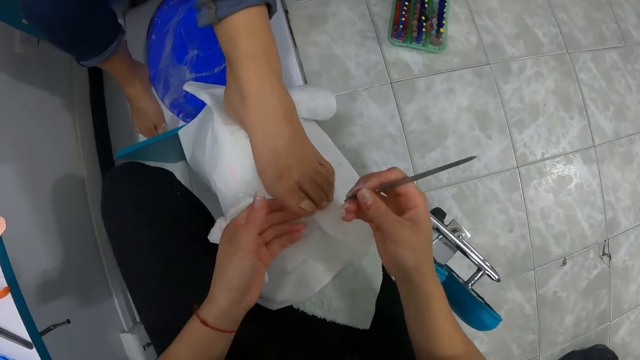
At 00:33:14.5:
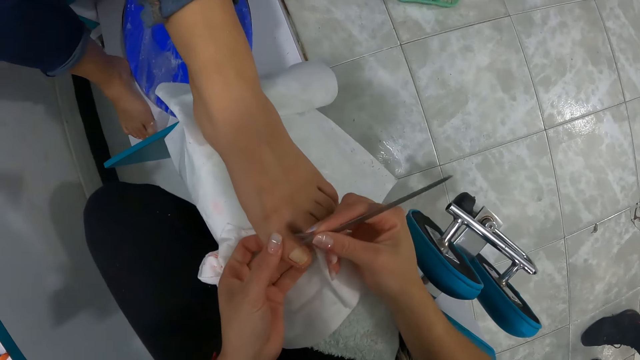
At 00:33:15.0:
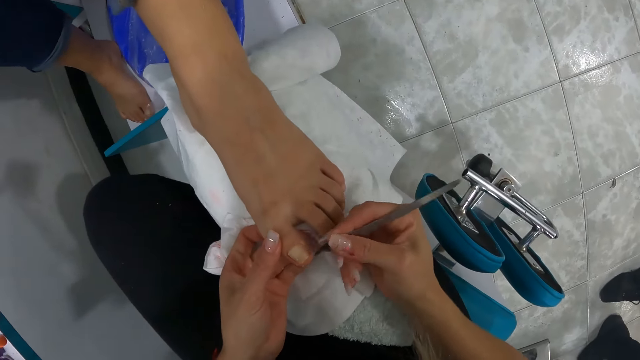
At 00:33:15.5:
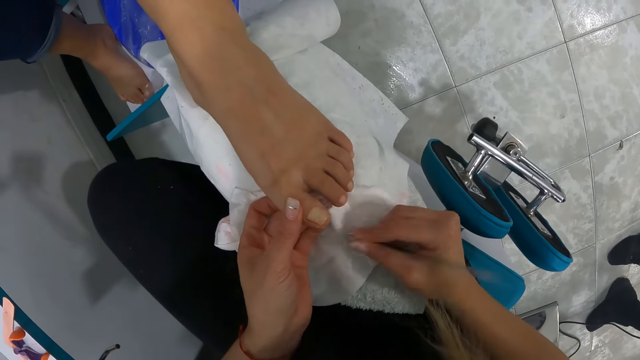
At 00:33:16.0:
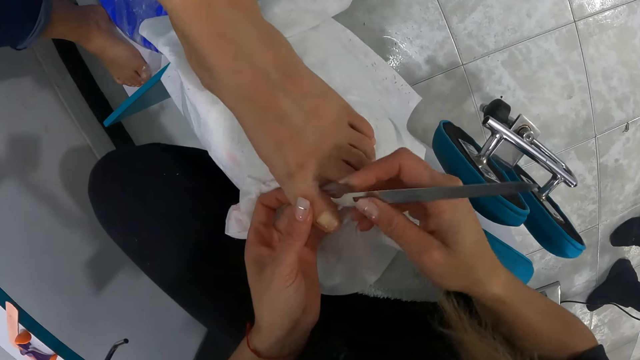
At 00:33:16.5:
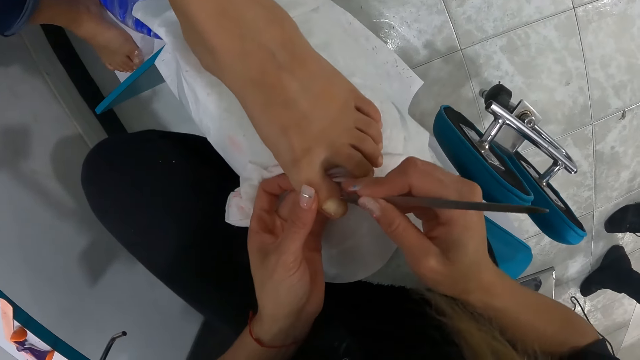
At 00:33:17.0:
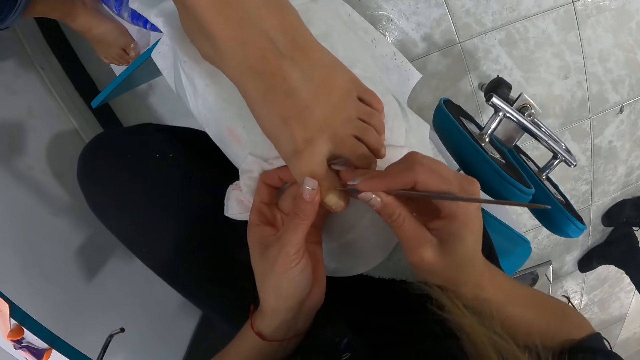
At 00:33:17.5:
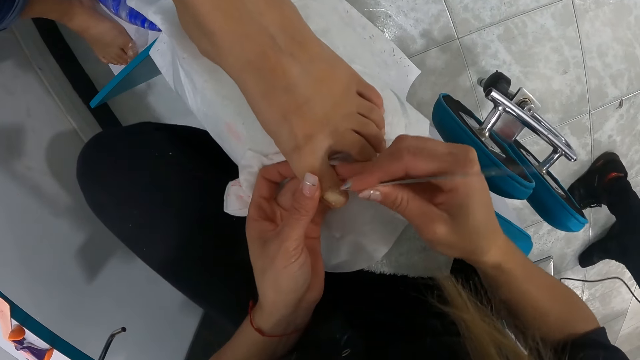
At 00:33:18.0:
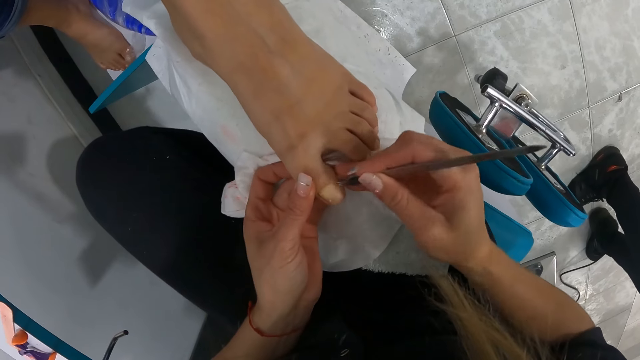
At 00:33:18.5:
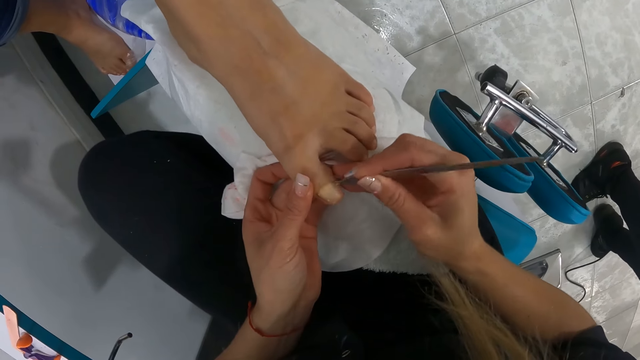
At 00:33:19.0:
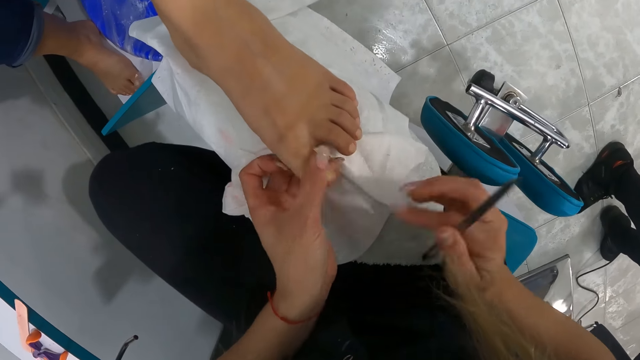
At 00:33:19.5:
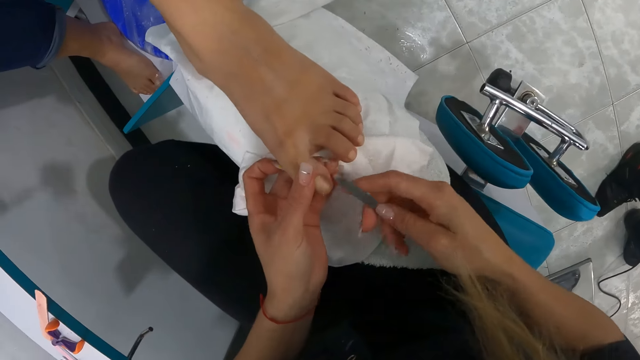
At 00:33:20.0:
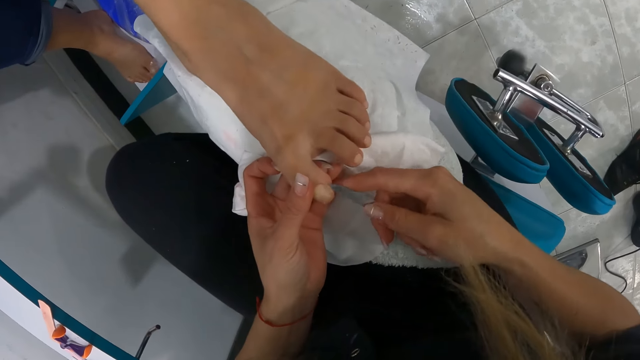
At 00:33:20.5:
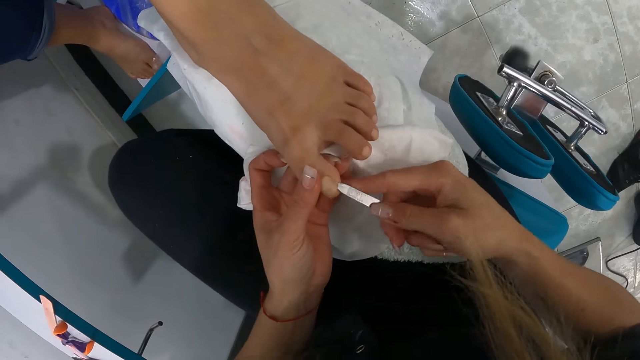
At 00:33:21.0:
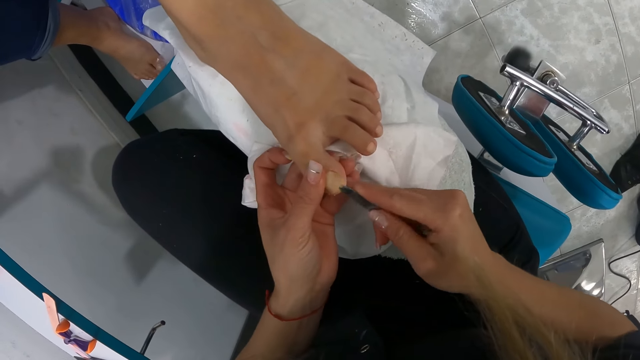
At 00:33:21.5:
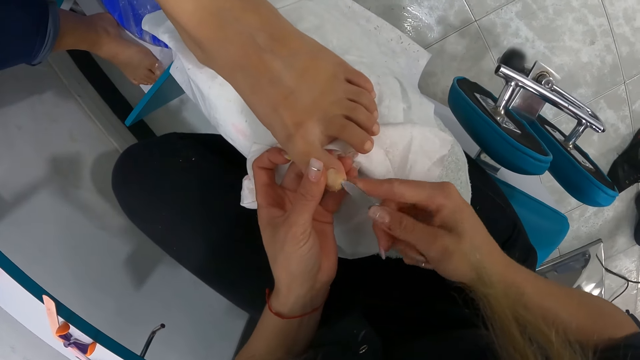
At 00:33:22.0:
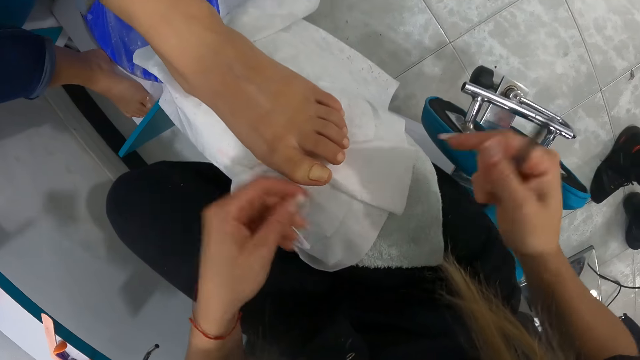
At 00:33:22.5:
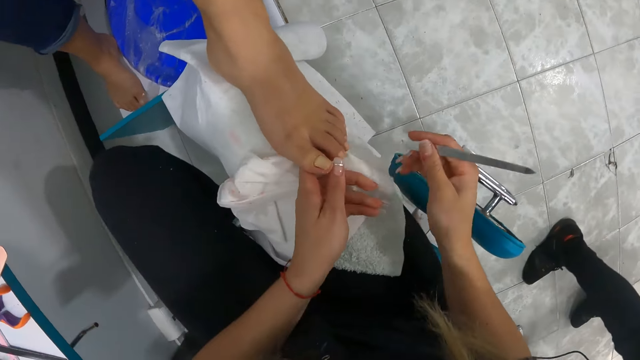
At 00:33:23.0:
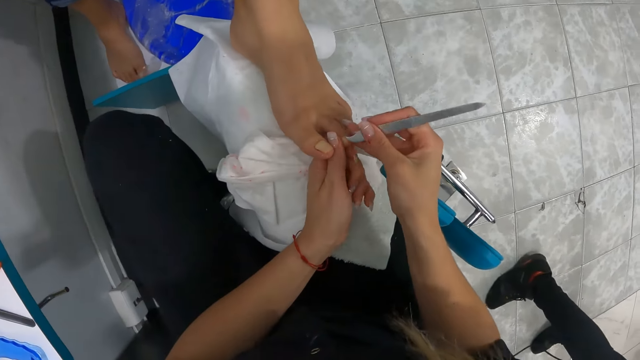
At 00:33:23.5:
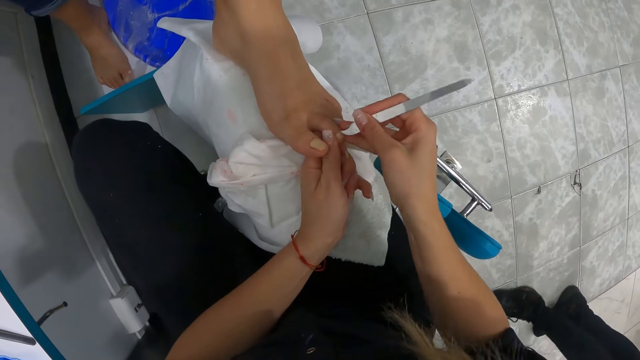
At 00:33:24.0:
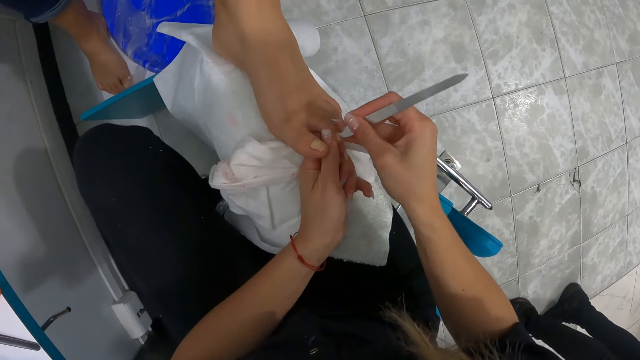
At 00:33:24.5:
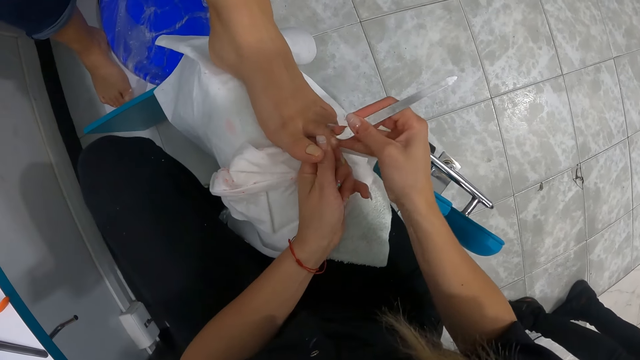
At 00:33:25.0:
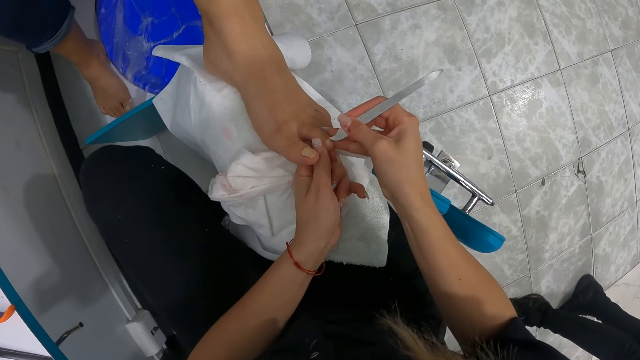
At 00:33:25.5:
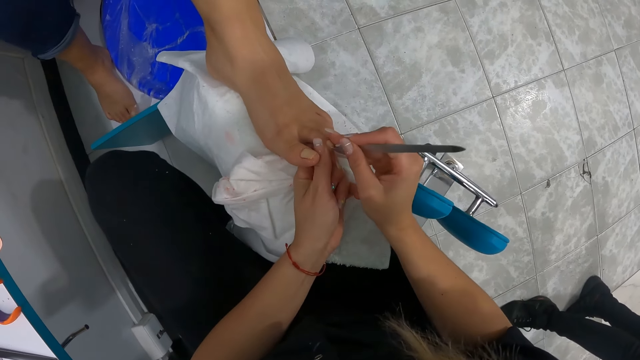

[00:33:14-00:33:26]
The camera wearer passes the cuticle remover in her left hand to her right hand. She uses the cuticle remover on the left toe of the woman with both hands. She wipes the cuticle remover in her right hand on the cloth on her lap. She uses the cuticle remover on the left toe of the woman with both hands. She wipes the cuticle remover in her right hand on the cloth on her lap. She uses the cuticle remover on the left toe of the woman with both hands. She wipes the cuticle remover in her right hand on the cloth on her lap. She uses the cuticle remover on a left toe of the woman with both hands.

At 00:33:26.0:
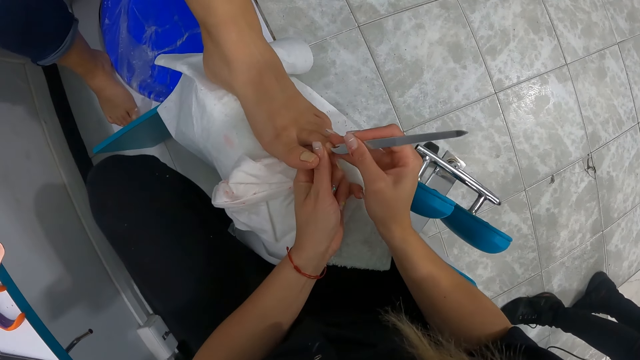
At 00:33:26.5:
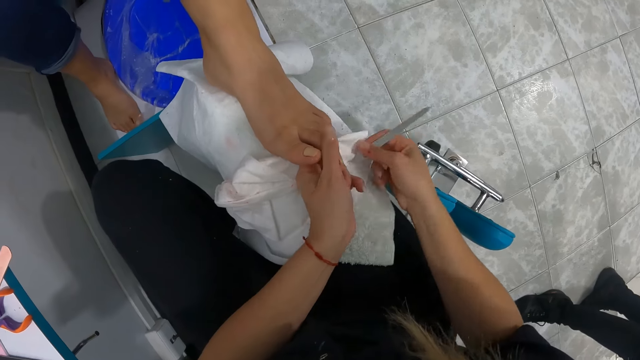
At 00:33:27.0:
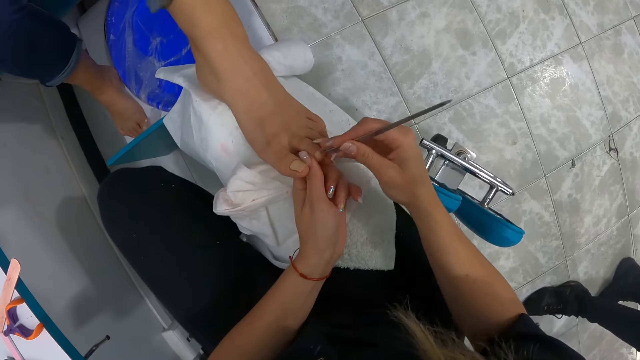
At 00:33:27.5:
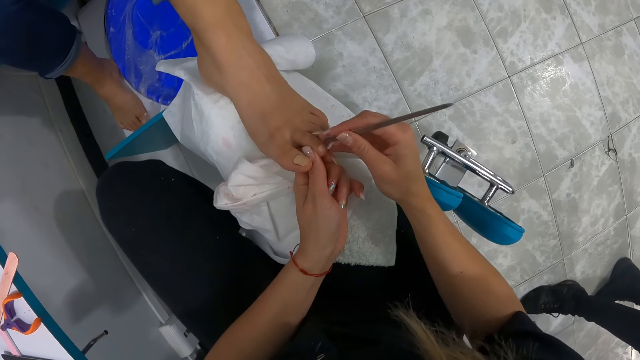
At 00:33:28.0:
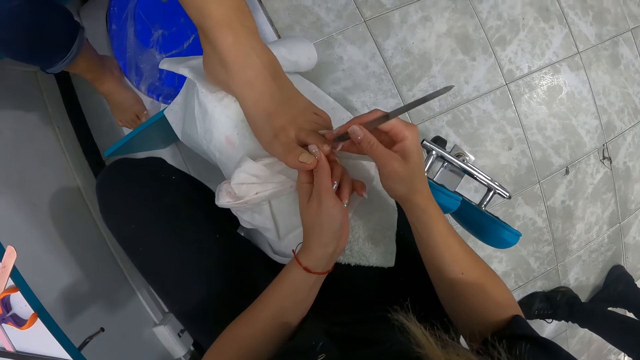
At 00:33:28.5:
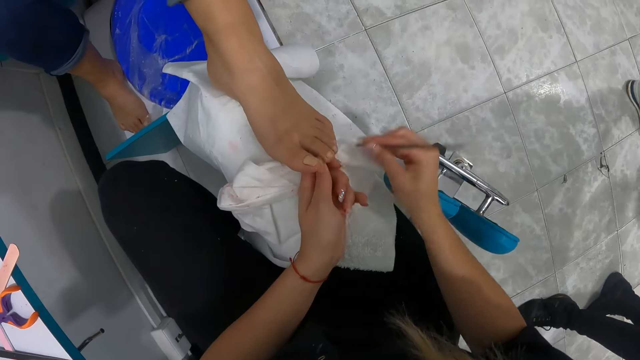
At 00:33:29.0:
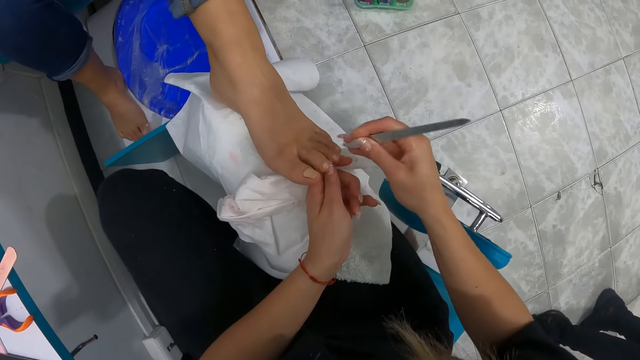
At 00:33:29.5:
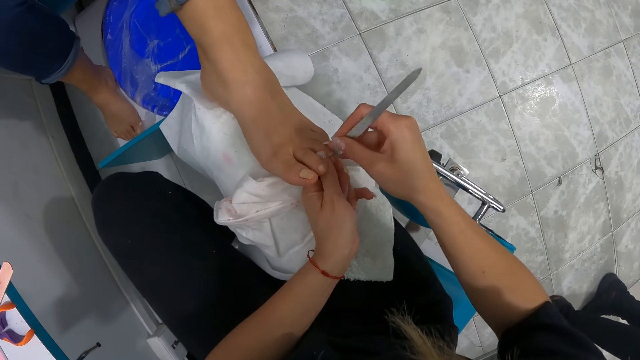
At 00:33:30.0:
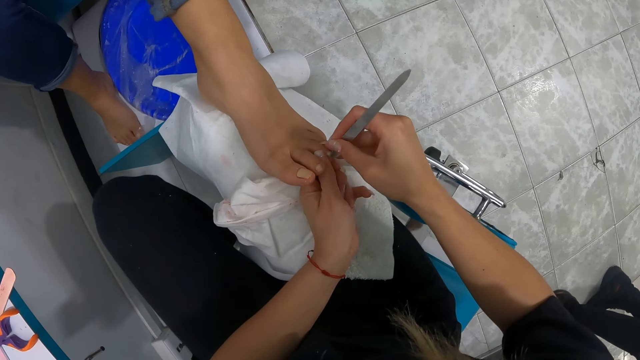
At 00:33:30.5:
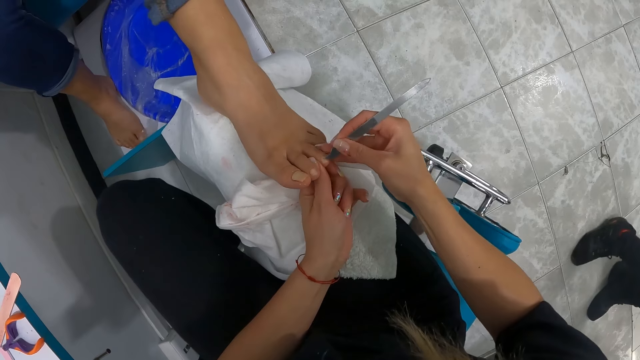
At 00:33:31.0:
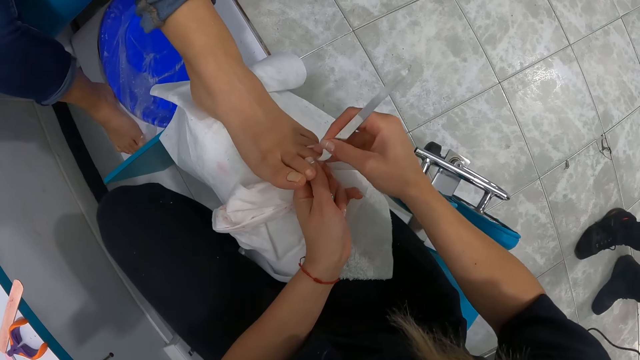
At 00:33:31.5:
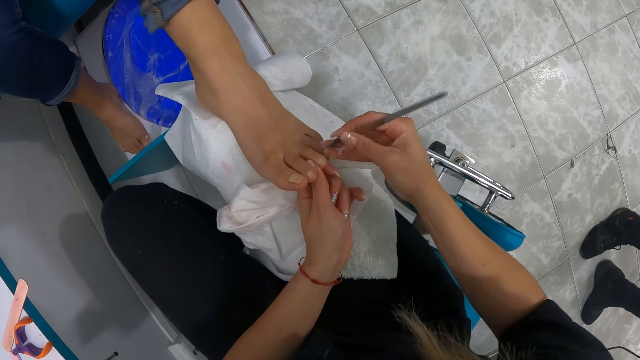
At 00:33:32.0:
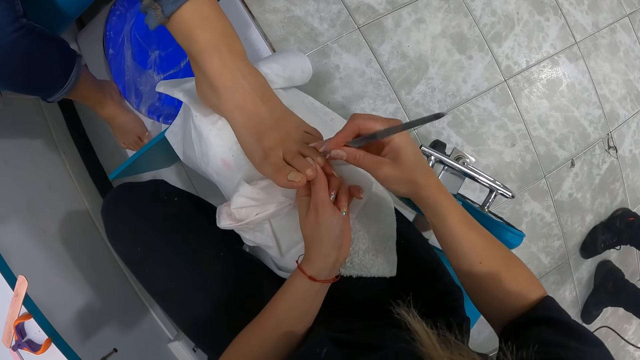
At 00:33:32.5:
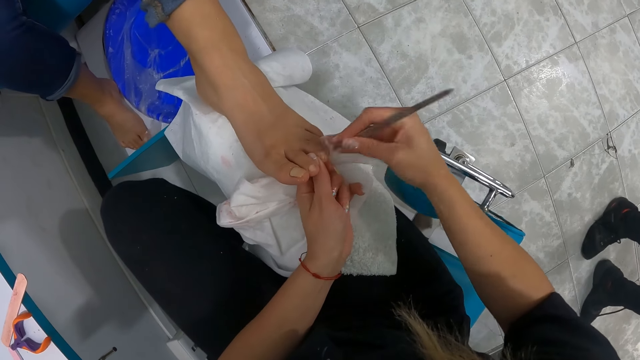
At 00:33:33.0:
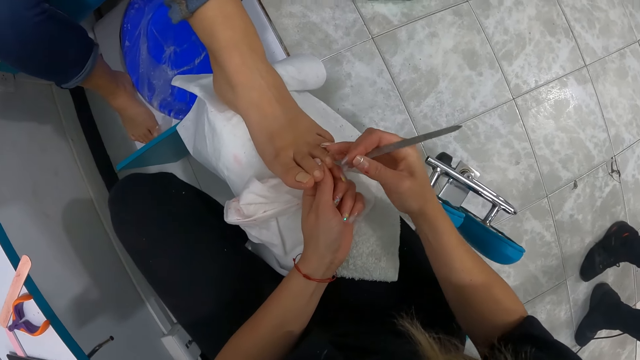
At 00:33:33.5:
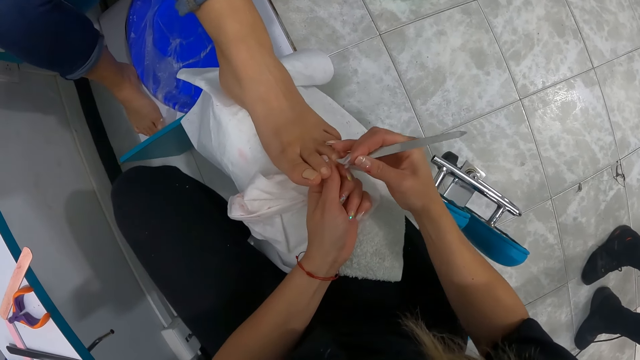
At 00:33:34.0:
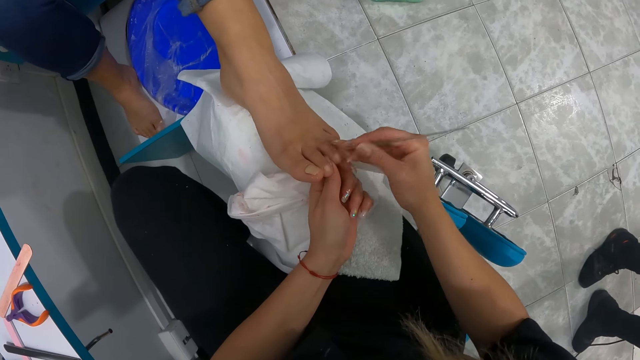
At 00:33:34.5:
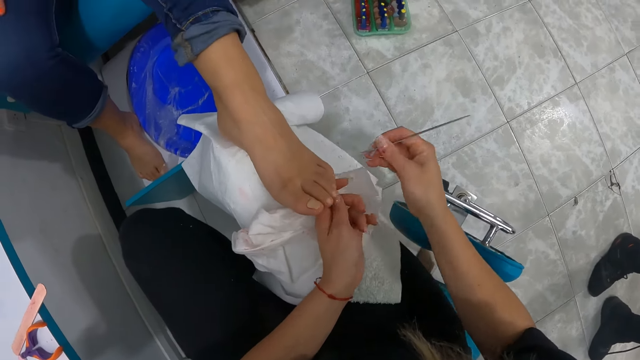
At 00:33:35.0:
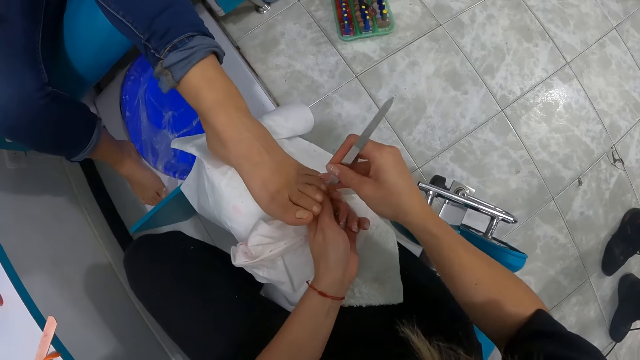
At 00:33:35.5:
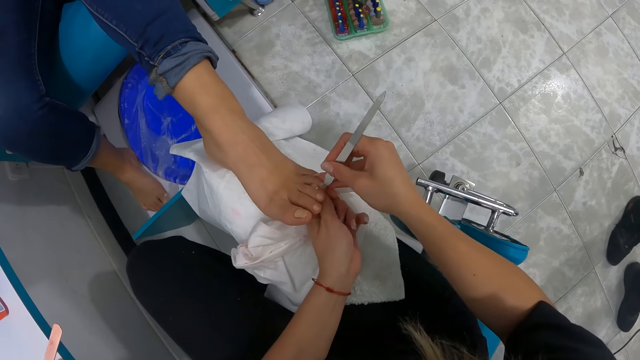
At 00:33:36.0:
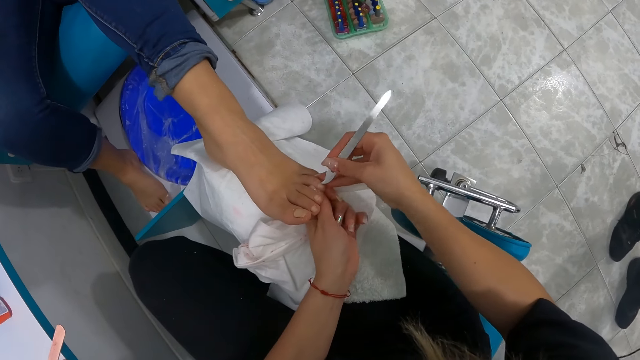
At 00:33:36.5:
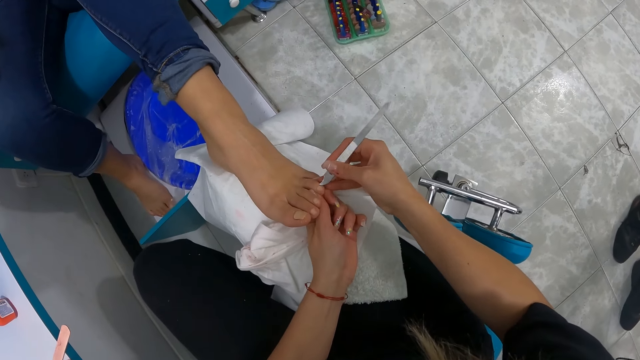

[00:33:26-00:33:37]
The camera wearer wipes the cuticle remover in her right hand on the cloth on her lap. She uses the cuticle remover on the left toe of the woman with both hands. She uses the cuticle remover on a left toe of the woman with both hands. She wipes the cuticle remover in her right hand on the cloth on her lap. She uses the cuticle remover on the left toe of the woman with both hands. She uses the cuticle remover on a left toe of the woman with both hands.
